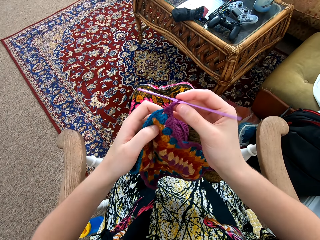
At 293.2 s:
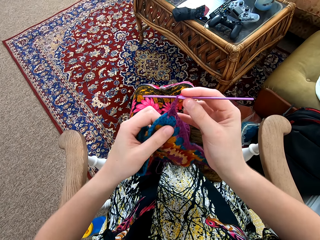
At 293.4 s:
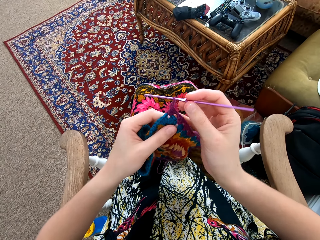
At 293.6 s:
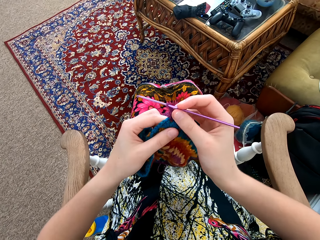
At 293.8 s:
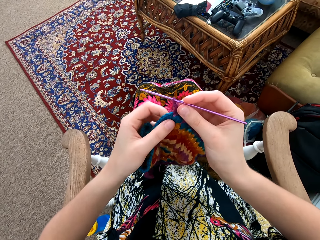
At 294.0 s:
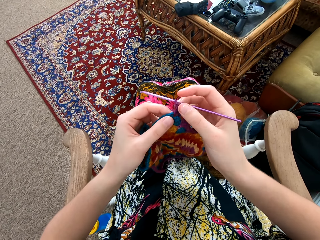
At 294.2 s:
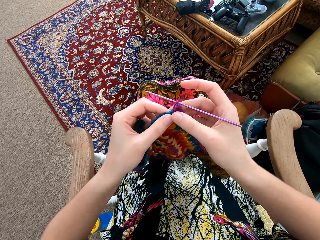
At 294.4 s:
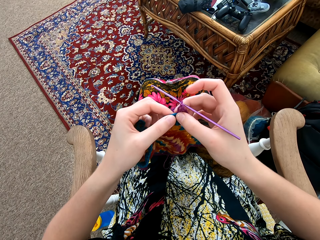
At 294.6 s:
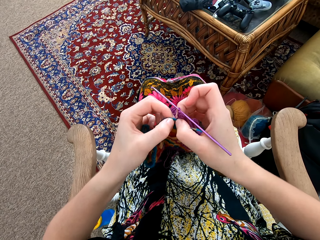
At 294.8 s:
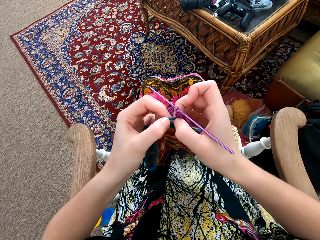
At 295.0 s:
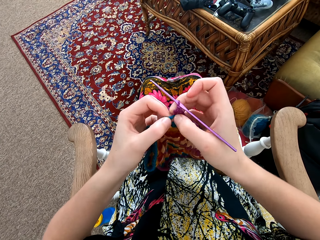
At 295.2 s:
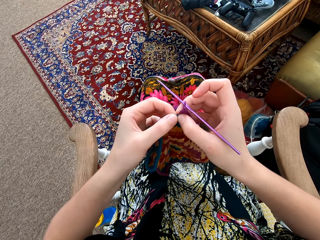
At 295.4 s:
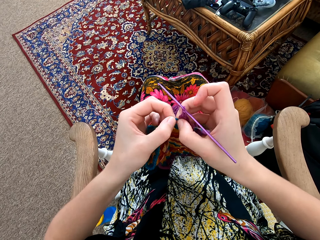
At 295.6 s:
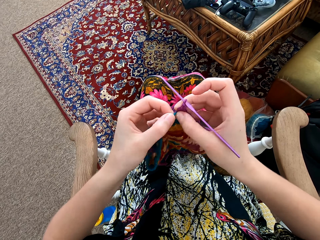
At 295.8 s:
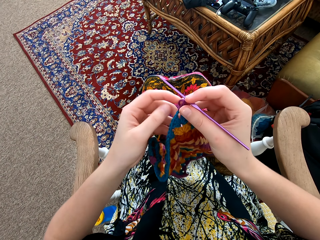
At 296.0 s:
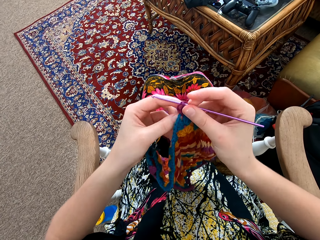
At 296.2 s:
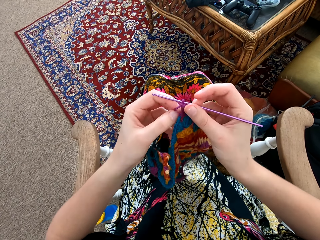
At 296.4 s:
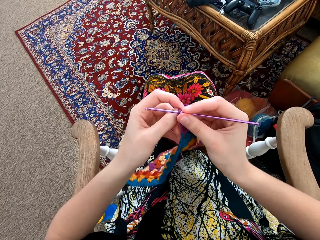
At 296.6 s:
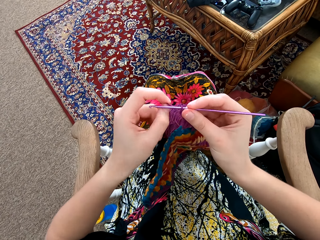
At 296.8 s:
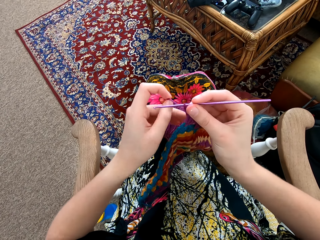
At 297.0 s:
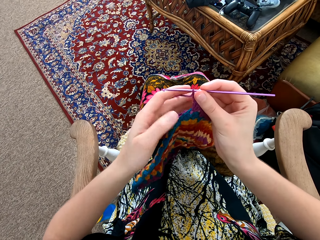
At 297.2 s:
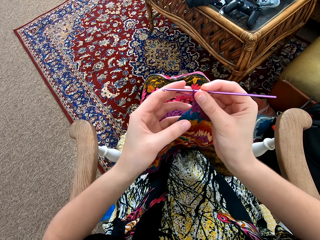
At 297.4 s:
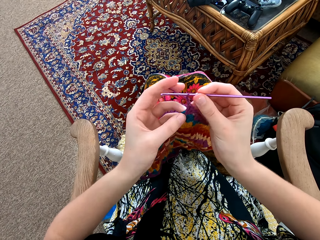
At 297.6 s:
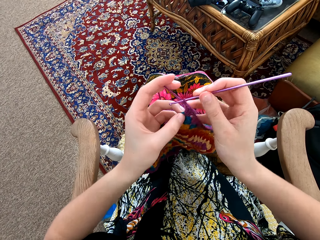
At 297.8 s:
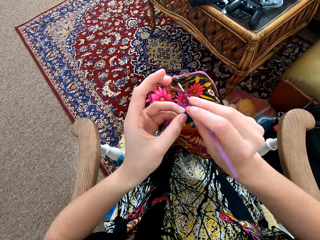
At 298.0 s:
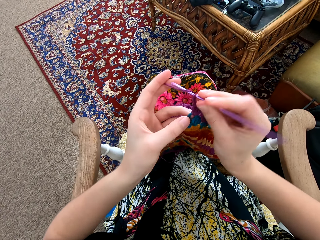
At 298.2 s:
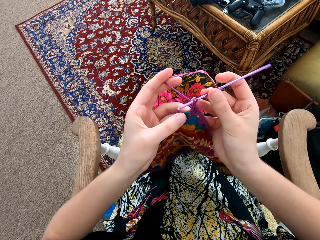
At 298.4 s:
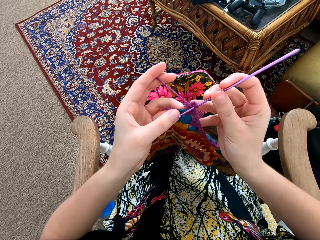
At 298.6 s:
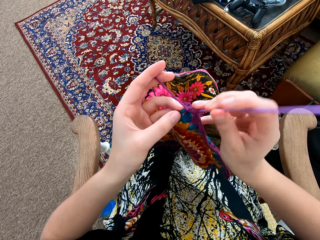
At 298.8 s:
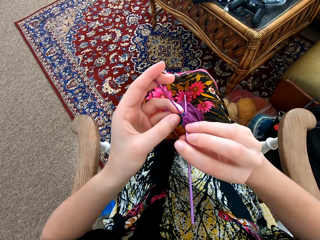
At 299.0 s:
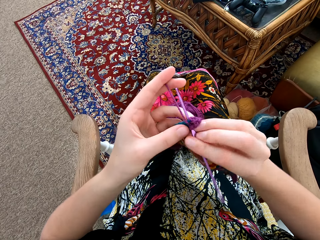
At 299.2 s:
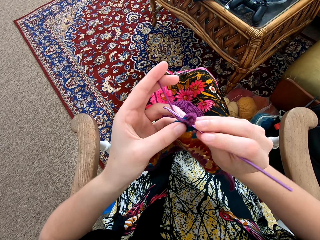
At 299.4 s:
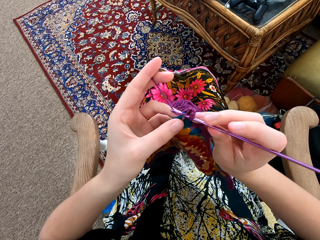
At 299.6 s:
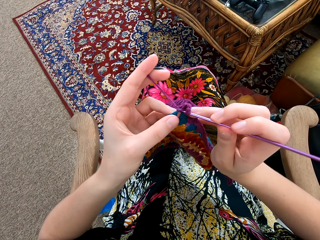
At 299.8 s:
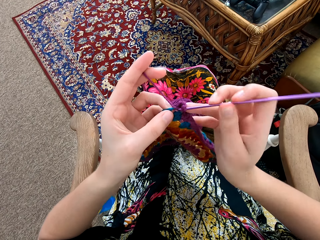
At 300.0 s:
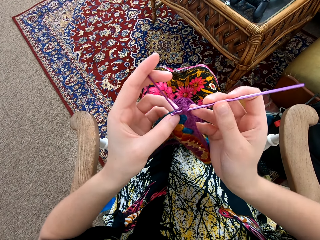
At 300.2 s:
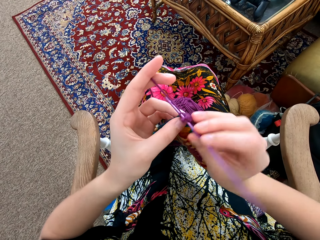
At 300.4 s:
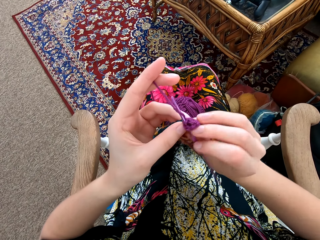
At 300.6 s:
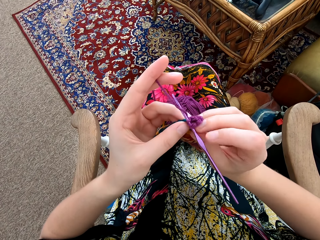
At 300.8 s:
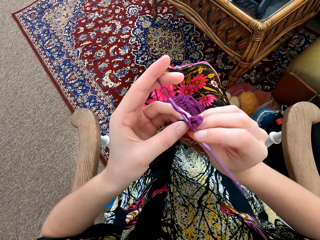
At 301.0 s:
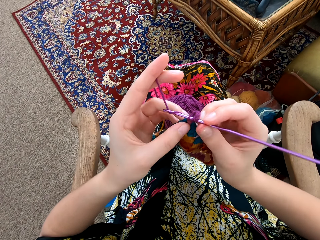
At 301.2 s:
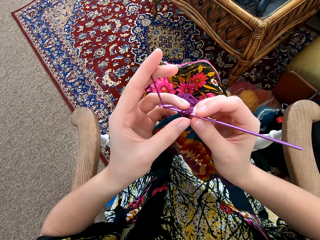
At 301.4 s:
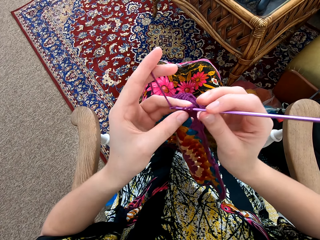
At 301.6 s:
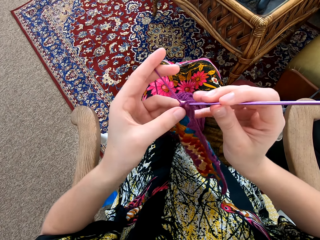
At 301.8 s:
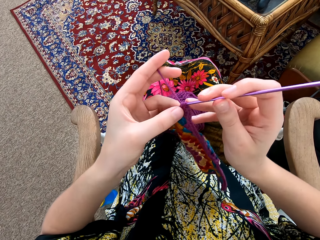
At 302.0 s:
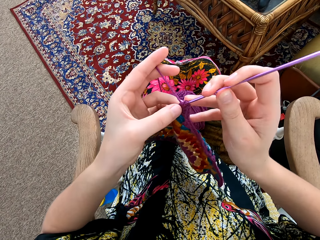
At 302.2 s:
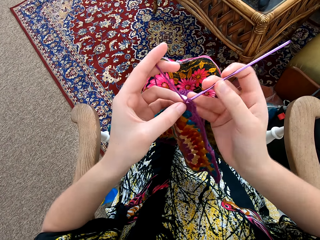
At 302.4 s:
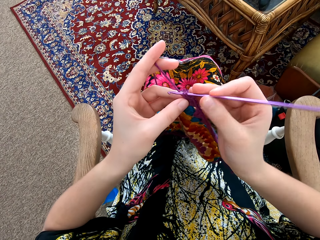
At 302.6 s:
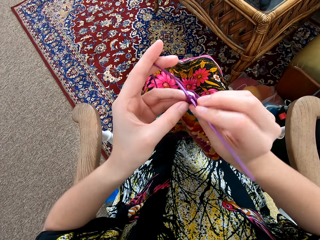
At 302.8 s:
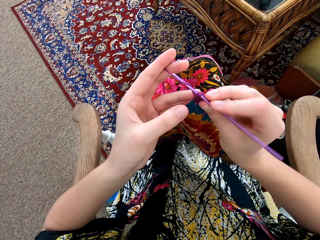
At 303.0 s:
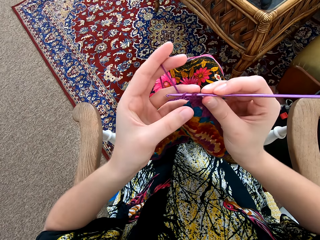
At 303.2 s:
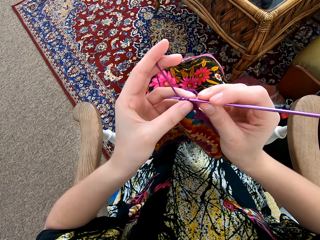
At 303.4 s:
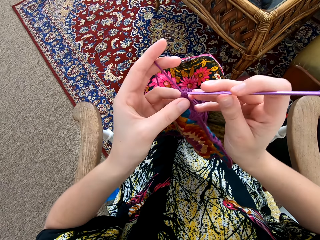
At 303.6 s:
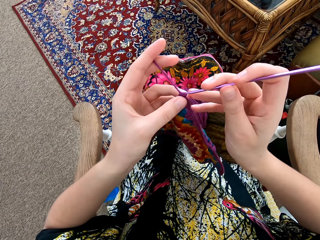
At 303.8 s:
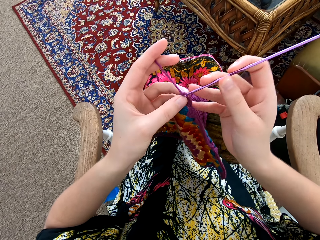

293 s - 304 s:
The camera wearer stretches the garment. They interlock a loop of thread with the crochet hook.

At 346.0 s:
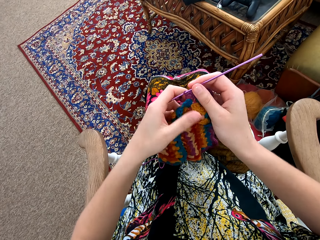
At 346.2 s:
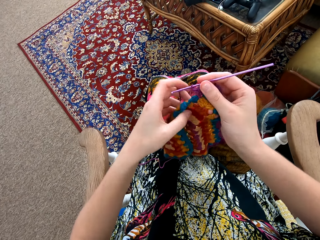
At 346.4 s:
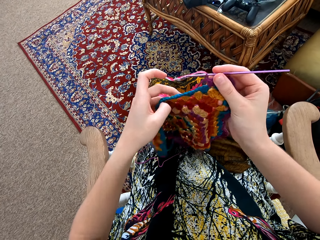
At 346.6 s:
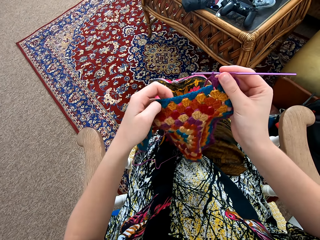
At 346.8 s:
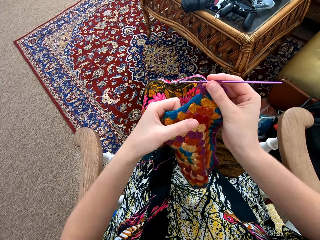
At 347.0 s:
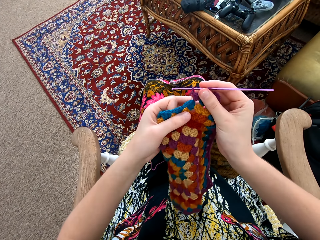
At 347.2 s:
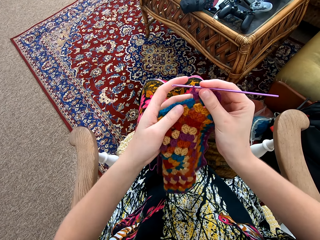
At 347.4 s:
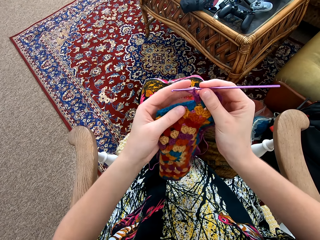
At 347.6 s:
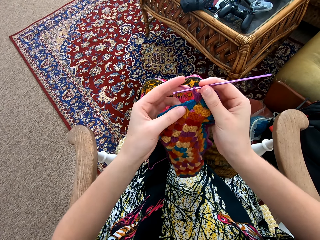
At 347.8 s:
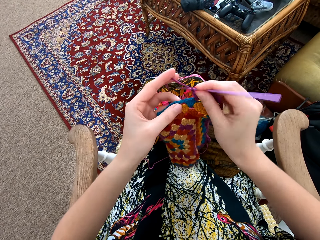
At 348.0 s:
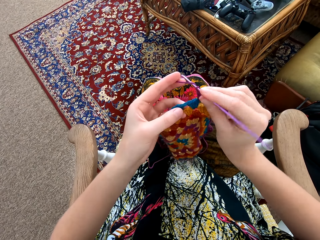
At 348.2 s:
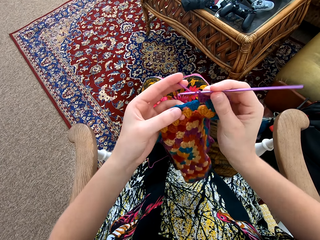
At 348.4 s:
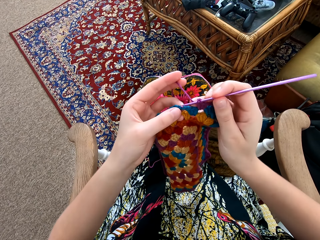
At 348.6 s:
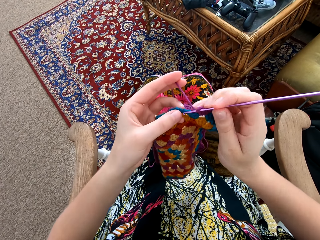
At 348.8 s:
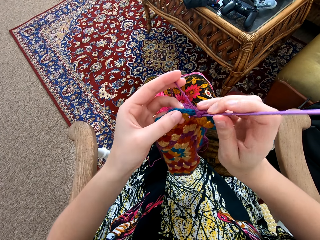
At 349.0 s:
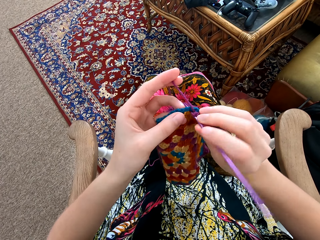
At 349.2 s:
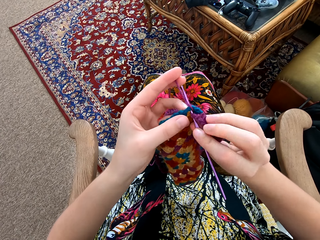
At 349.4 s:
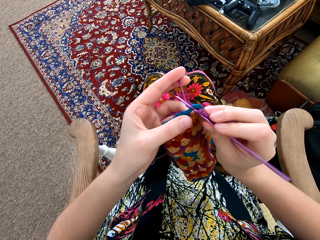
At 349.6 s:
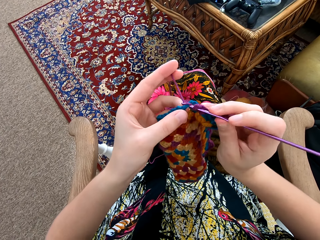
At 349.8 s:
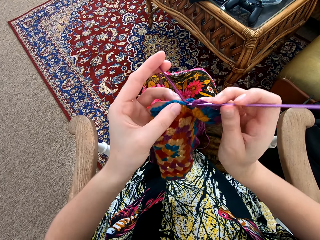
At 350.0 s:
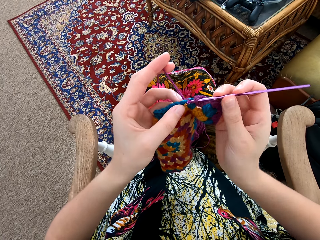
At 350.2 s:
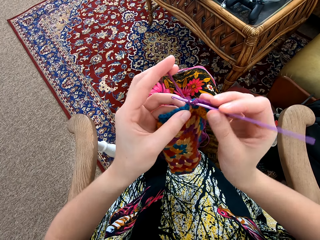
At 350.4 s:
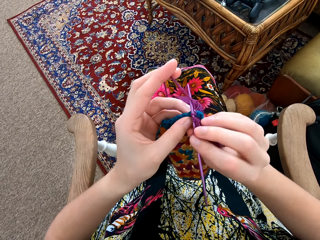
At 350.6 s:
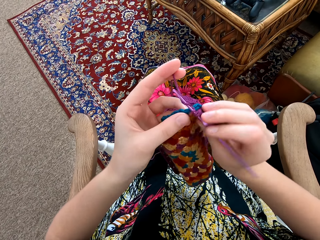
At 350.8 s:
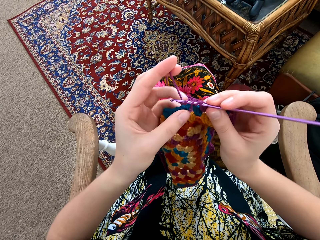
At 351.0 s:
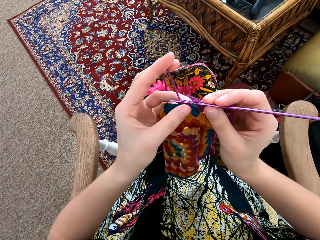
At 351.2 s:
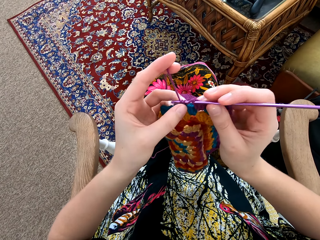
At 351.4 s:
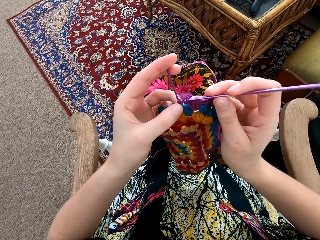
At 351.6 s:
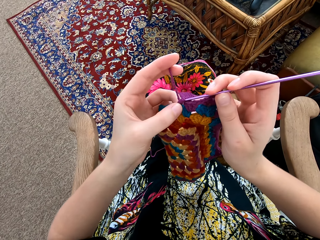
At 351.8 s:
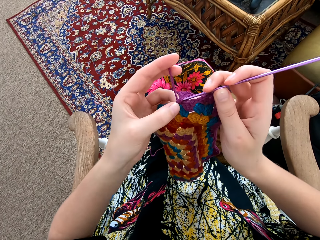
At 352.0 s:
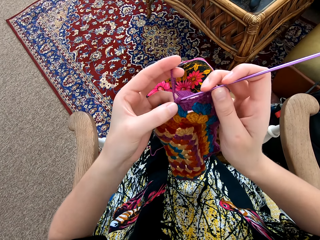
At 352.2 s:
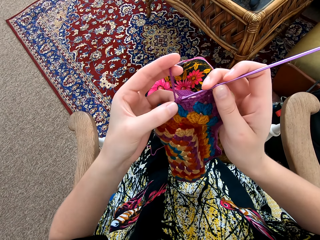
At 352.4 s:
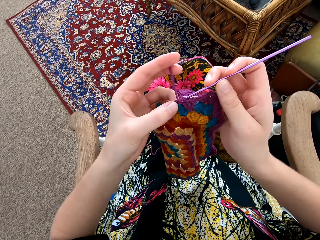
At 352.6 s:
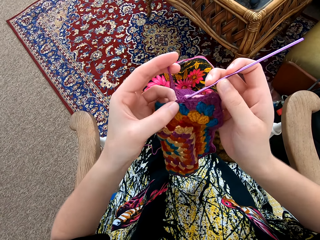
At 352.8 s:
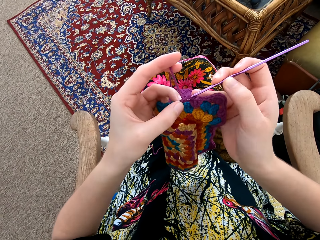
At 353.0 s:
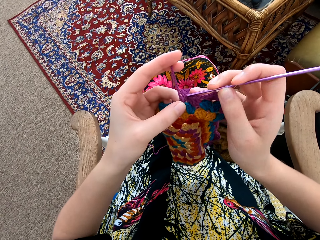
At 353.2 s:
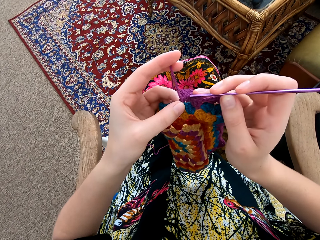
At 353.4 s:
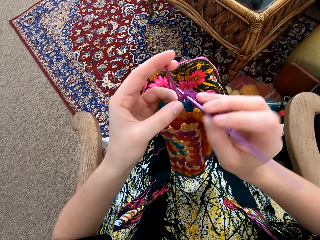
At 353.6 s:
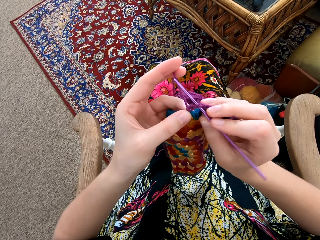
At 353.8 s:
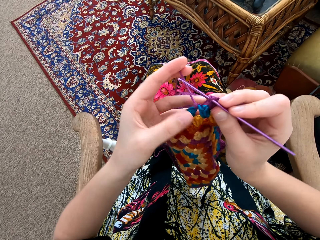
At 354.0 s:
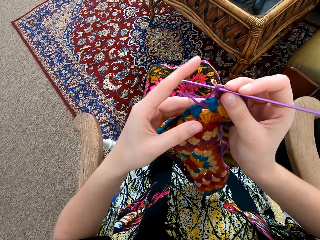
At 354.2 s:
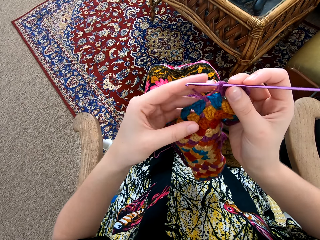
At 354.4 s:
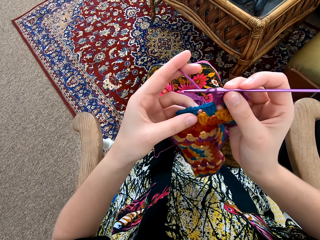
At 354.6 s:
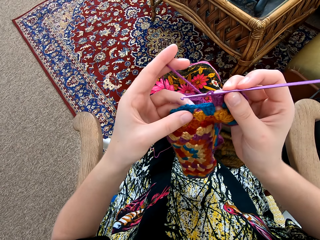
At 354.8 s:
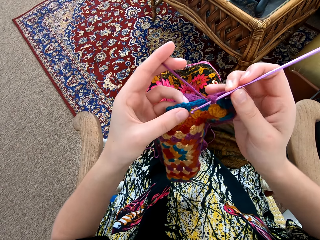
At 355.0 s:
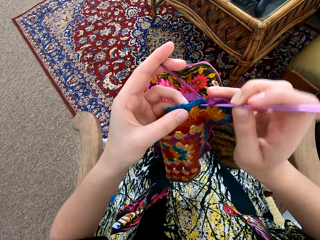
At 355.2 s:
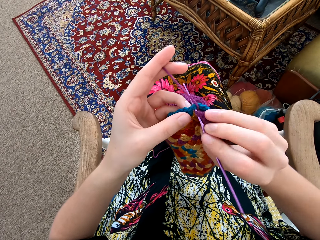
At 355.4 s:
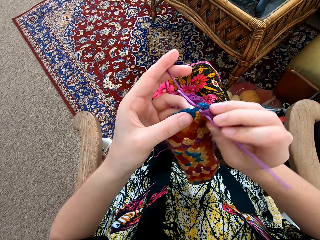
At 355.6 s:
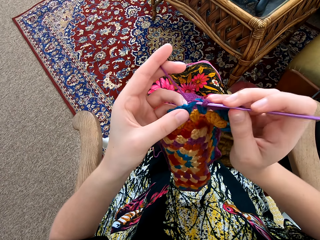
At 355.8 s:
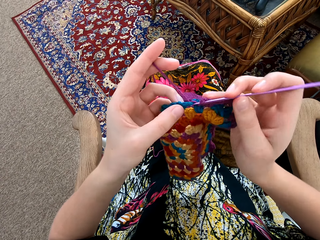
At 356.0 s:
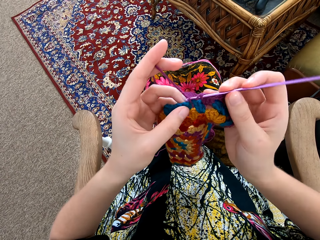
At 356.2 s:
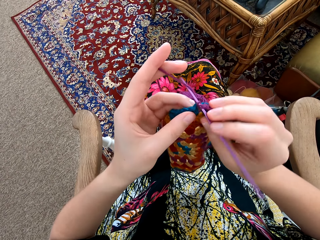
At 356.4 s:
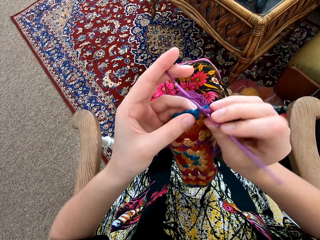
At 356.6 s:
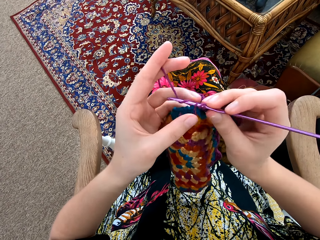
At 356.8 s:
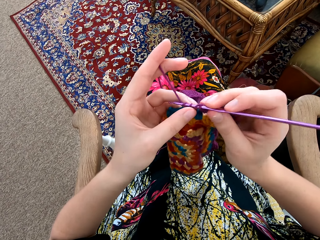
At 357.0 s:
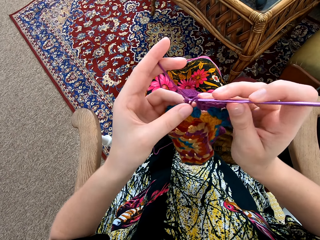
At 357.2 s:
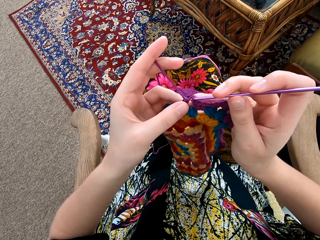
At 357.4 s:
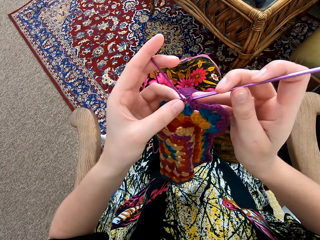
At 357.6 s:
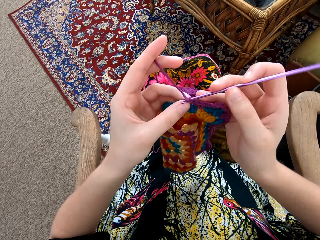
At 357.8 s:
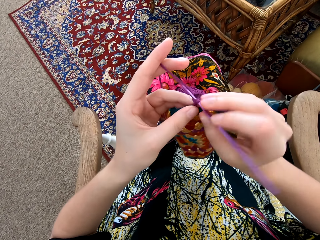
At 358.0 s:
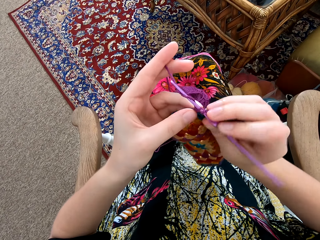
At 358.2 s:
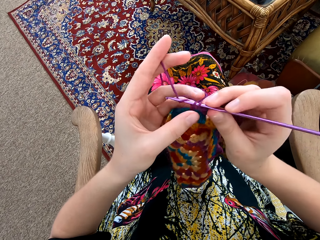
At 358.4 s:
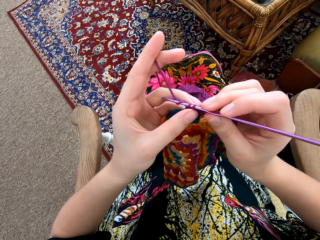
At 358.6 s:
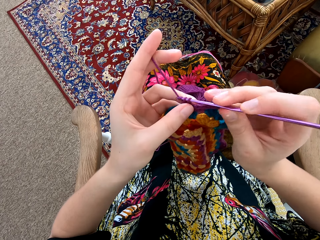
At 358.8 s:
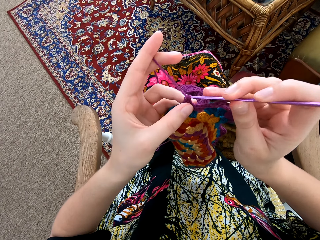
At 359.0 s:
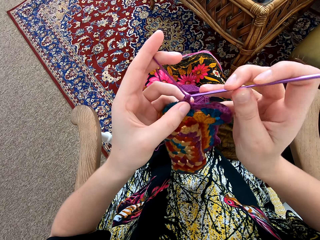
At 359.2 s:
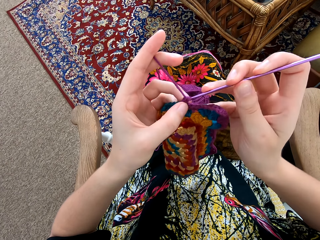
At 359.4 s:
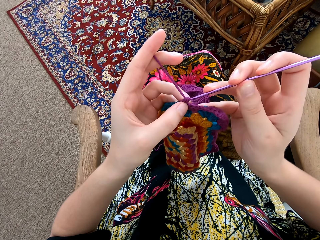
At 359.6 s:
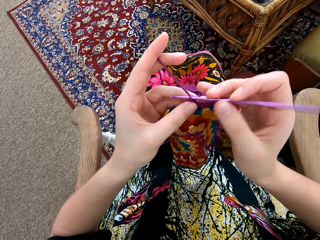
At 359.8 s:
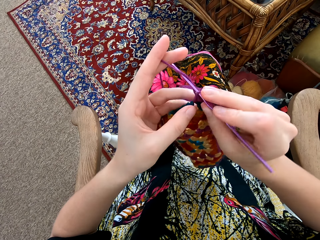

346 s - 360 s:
The camera wearer interlocks a loop of thread with the crochet hook.
